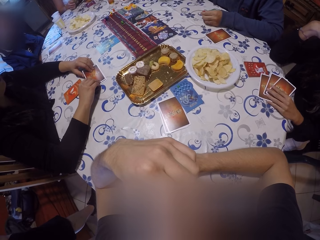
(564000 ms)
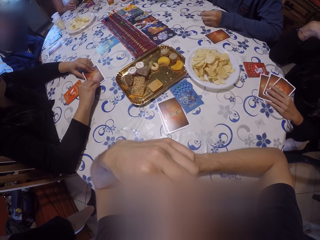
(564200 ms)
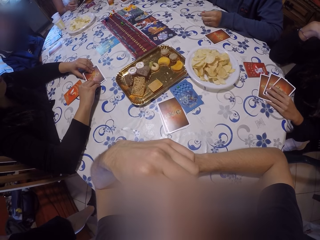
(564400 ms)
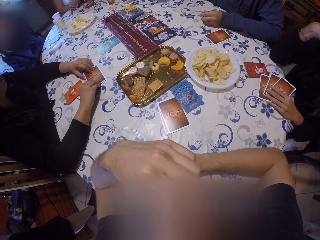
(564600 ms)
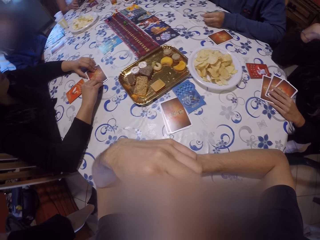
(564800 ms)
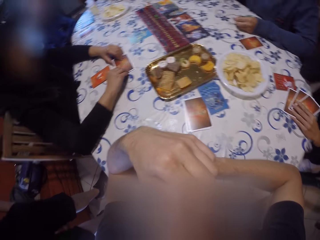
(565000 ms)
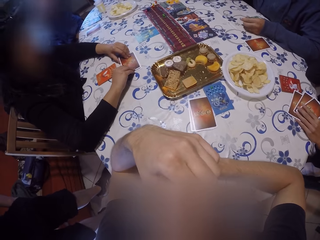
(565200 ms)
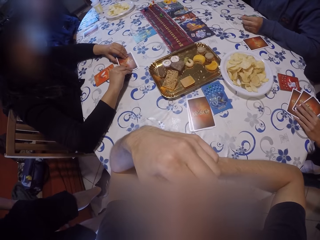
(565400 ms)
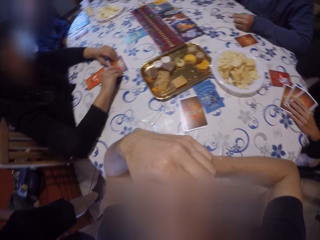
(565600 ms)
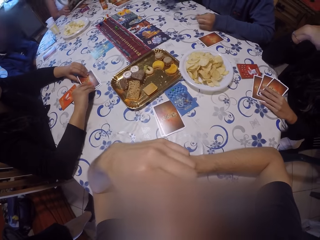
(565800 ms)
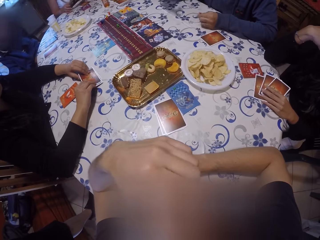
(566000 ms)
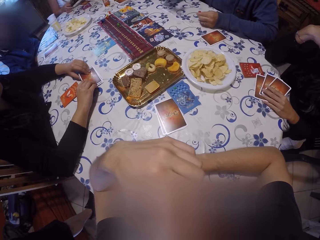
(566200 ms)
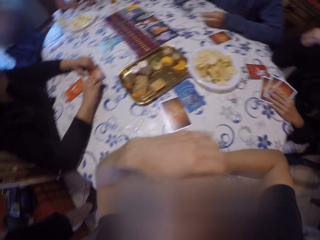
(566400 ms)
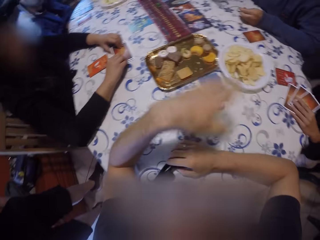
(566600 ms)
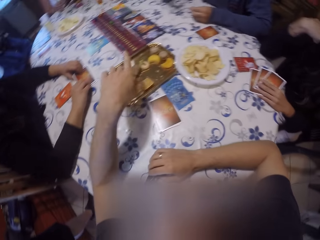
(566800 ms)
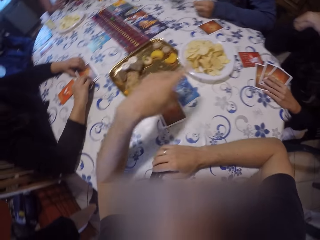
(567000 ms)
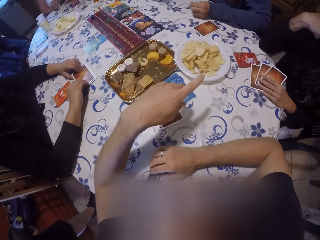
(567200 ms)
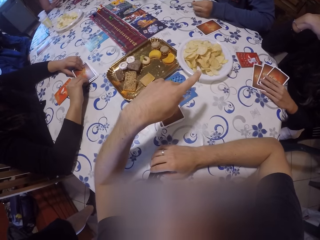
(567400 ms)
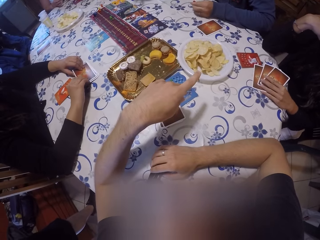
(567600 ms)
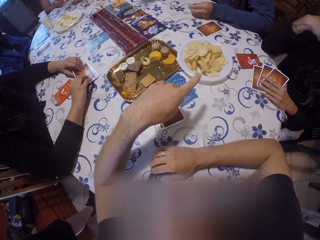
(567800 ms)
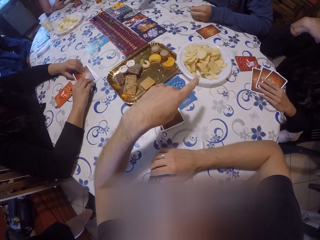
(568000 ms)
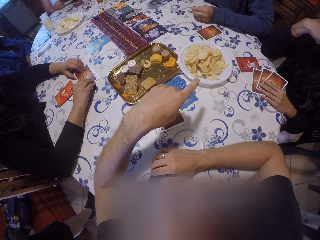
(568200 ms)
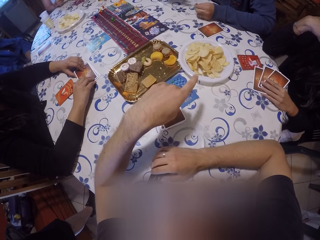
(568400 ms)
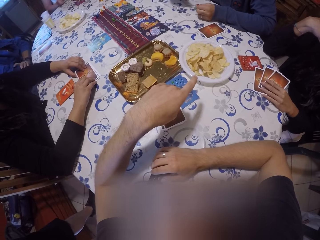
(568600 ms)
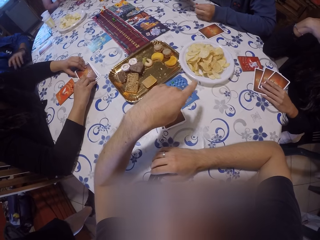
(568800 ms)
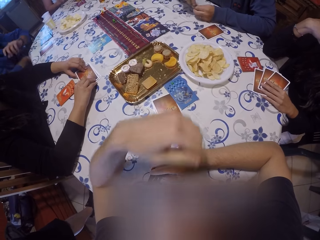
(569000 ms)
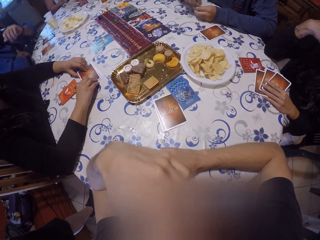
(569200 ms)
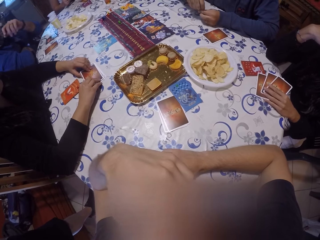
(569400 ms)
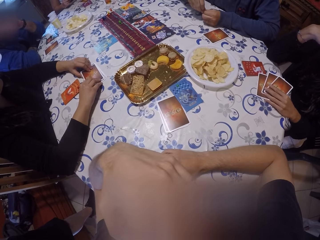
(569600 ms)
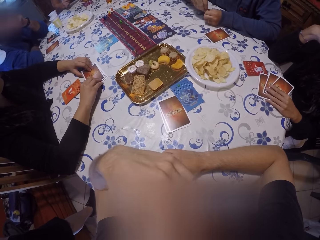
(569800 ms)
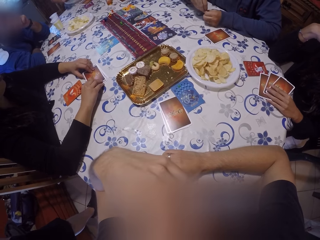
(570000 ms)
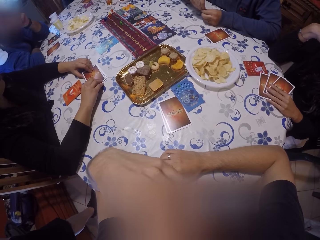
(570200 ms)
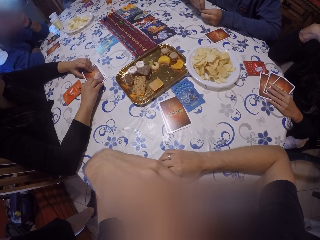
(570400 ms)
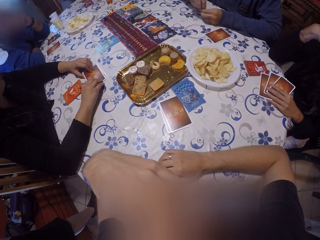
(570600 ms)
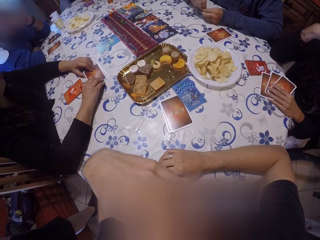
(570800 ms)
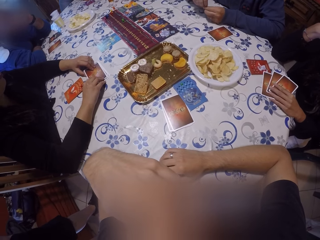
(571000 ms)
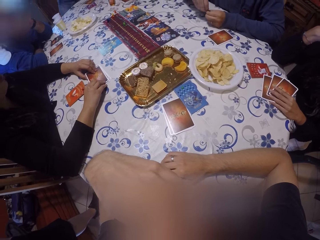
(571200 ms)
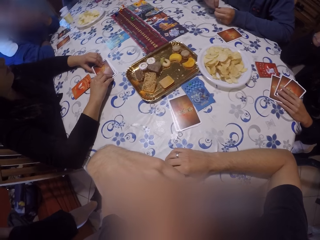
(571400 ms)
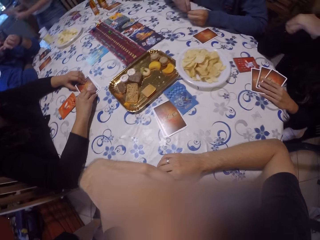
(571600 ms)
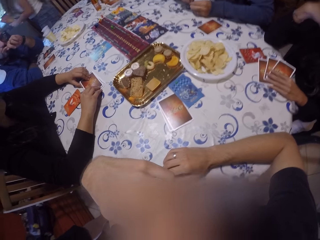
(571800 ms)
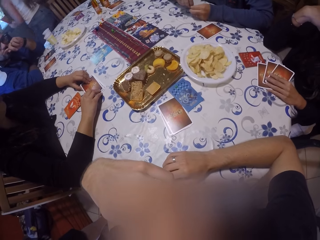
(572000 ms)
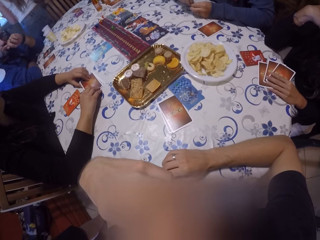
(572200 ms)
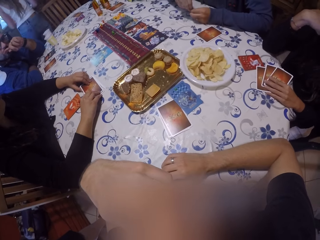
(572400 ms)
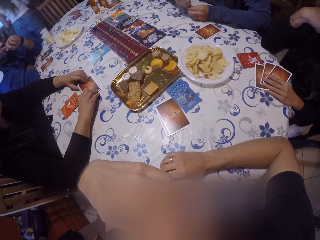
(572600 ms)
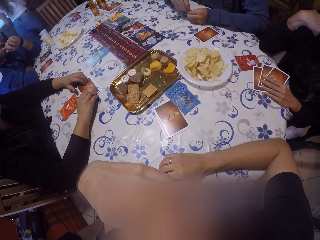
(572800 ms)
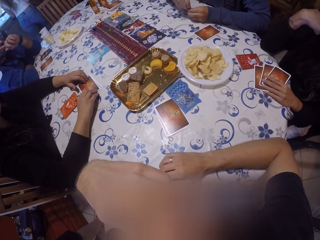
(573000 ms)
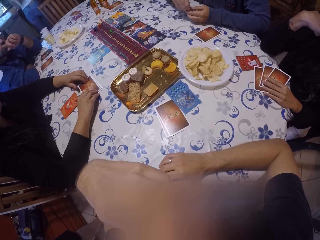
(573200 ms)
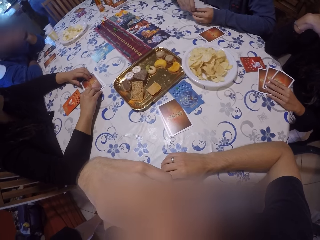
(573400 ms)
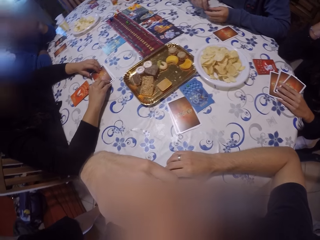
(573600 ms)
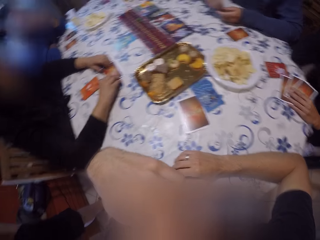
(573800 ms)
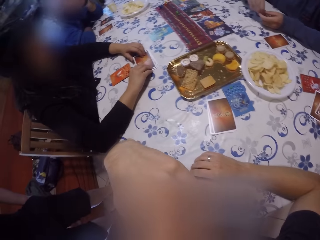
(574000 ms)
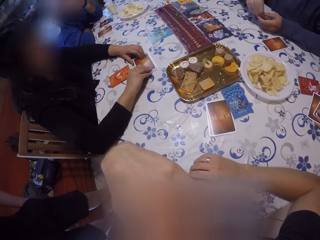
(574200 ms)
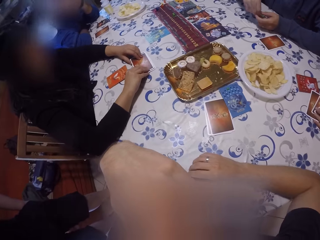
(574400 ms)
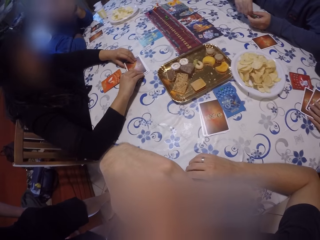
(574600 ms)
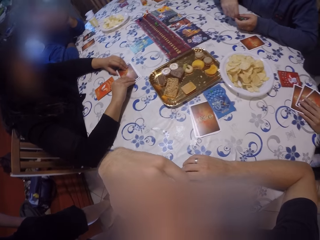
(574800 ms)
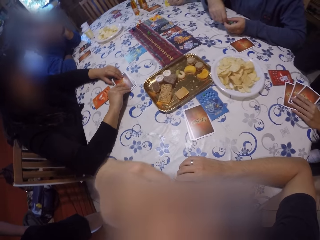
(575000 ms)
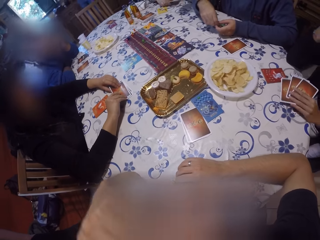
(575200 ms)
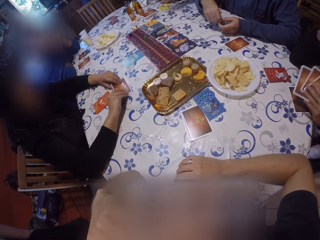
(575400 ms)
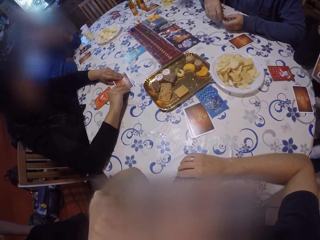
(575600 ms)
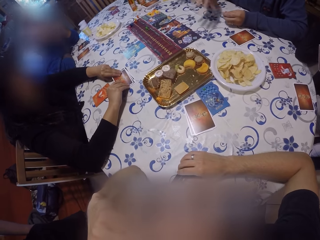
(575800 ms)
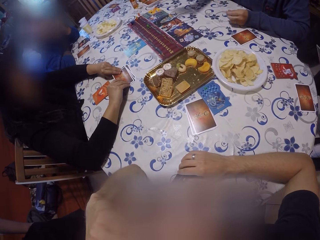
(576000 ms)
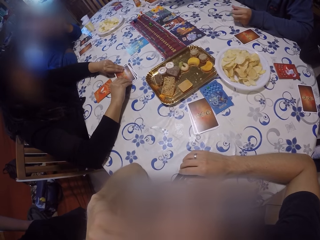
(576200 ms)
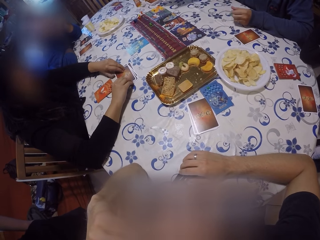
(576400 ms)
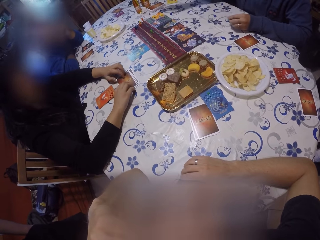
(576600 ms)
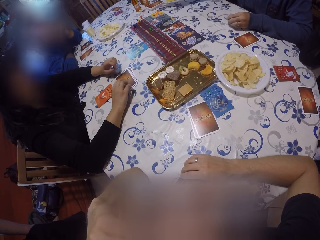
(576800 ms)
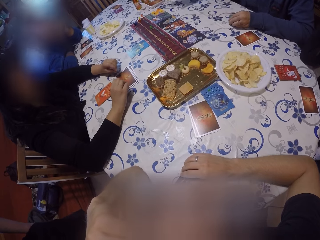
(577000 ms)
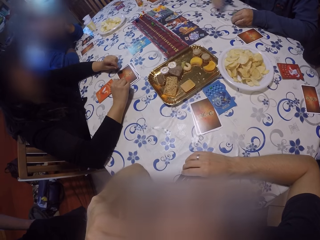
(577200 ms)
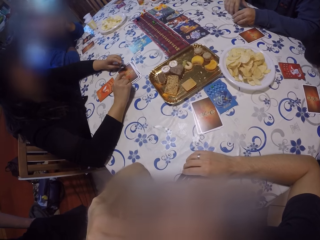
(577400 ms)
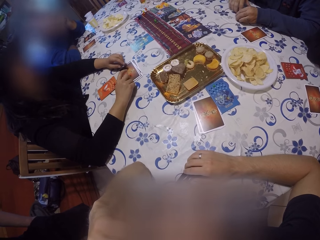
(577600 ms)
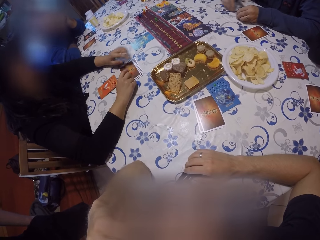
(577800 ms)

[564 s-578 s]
The camera wearer stares at the table. They gesture at a man. They interact with a group of people on the table. Another man leans on the table. A woman stands and walks forward. The camera wearer looks at another woman. Another woman picks cards from the table.

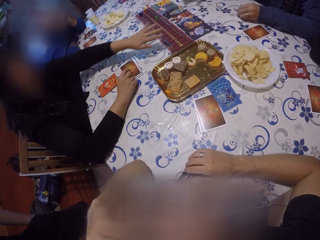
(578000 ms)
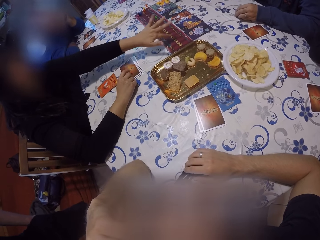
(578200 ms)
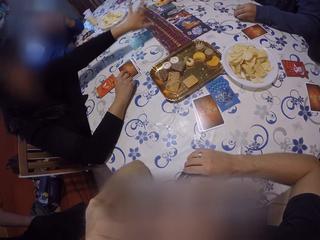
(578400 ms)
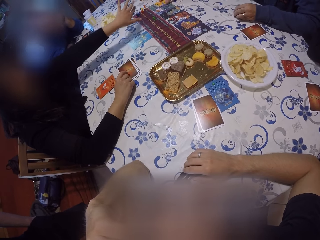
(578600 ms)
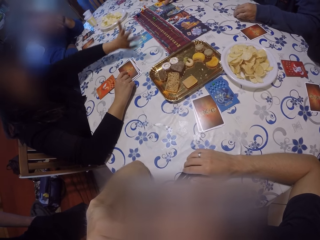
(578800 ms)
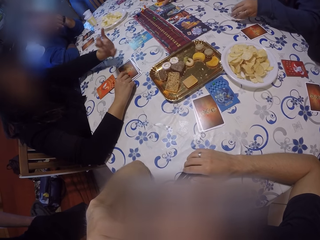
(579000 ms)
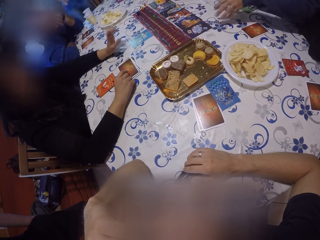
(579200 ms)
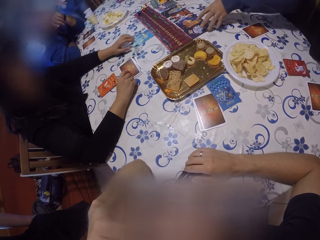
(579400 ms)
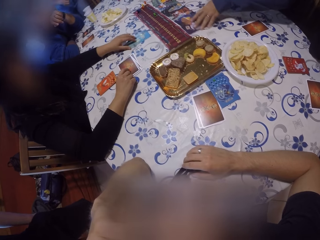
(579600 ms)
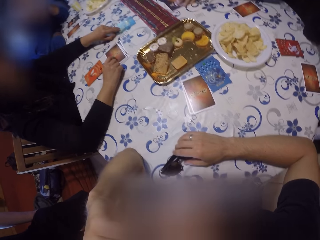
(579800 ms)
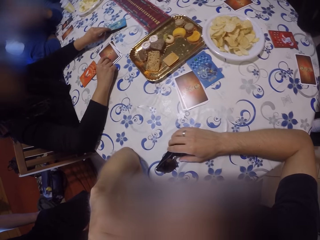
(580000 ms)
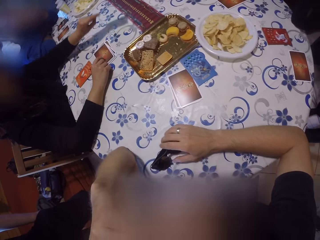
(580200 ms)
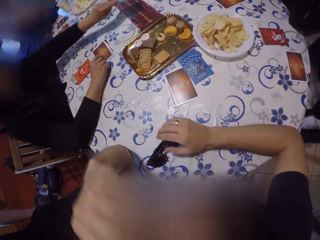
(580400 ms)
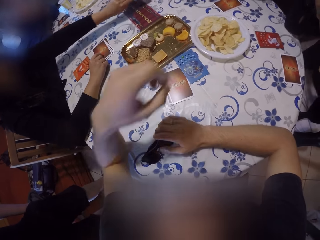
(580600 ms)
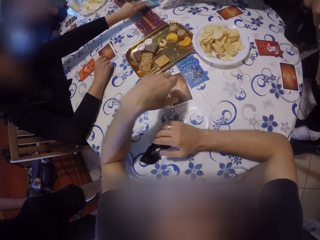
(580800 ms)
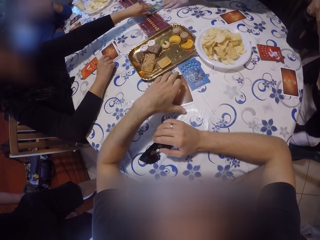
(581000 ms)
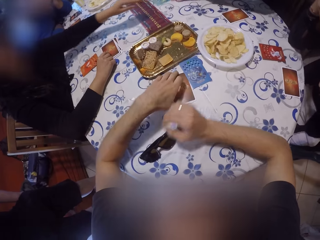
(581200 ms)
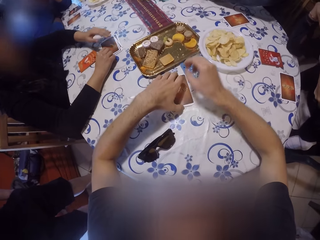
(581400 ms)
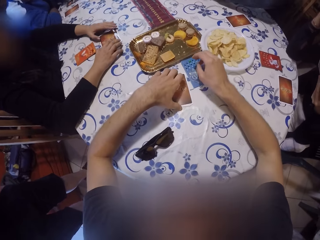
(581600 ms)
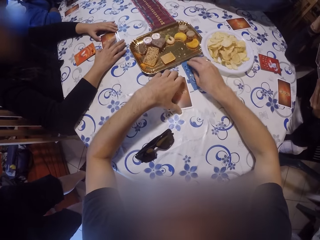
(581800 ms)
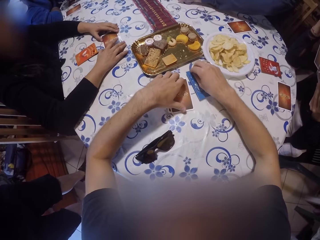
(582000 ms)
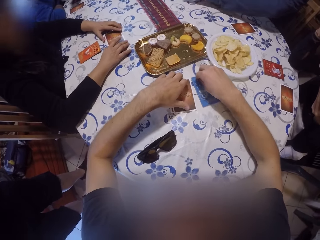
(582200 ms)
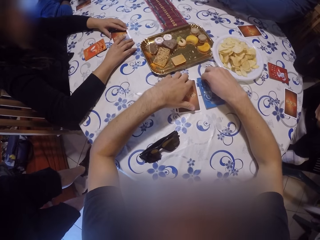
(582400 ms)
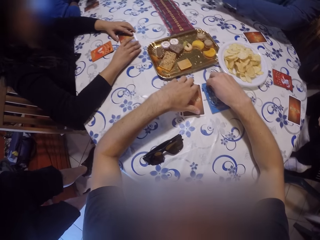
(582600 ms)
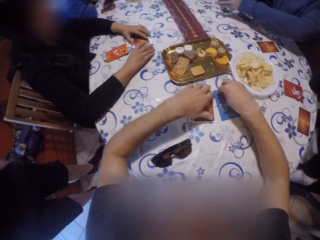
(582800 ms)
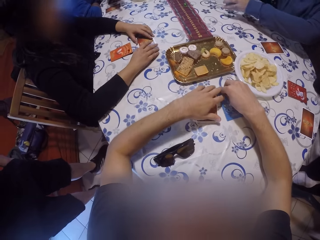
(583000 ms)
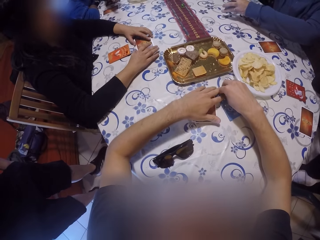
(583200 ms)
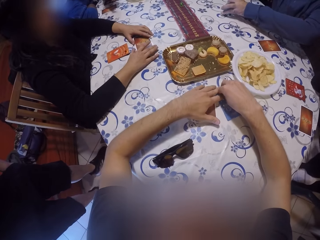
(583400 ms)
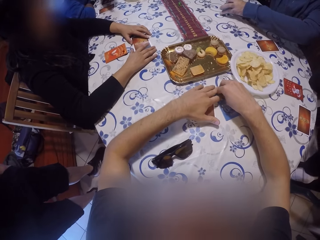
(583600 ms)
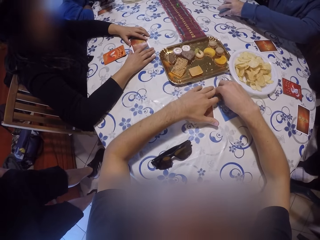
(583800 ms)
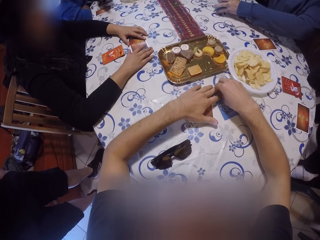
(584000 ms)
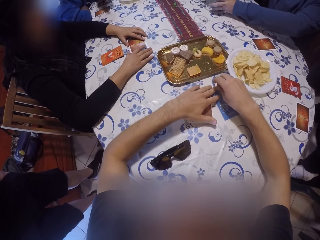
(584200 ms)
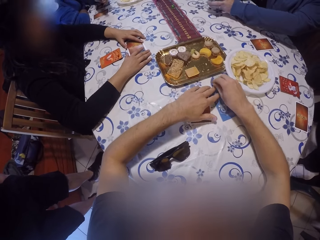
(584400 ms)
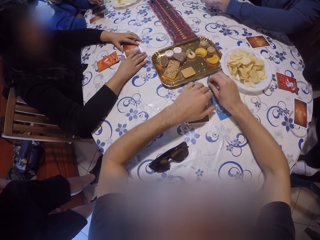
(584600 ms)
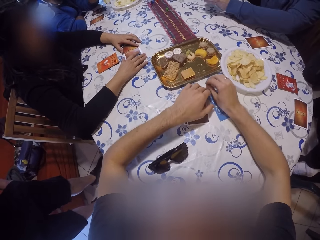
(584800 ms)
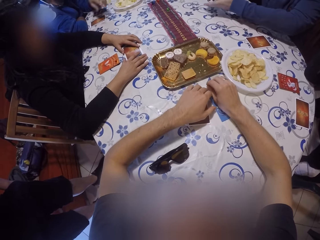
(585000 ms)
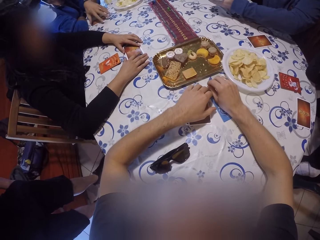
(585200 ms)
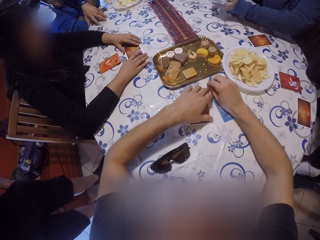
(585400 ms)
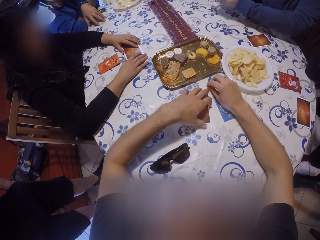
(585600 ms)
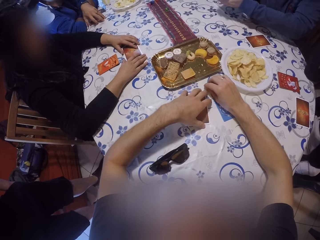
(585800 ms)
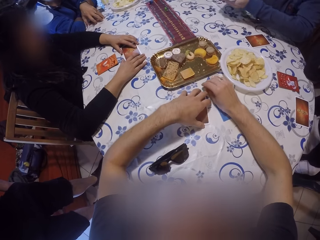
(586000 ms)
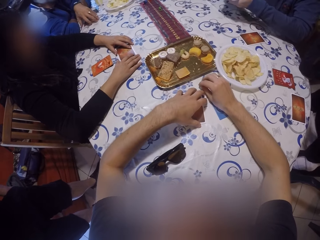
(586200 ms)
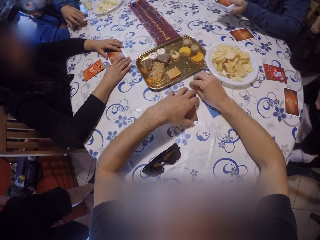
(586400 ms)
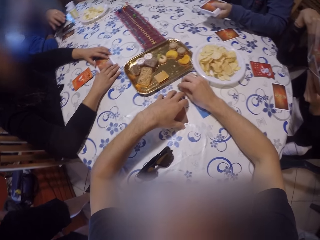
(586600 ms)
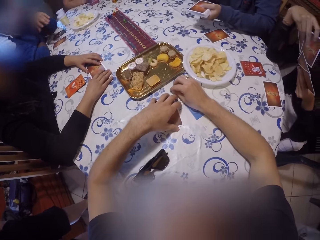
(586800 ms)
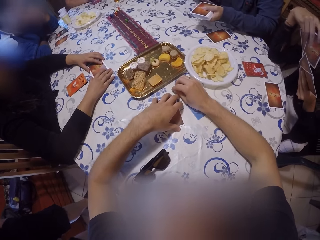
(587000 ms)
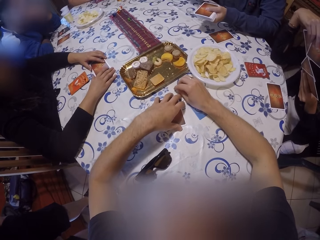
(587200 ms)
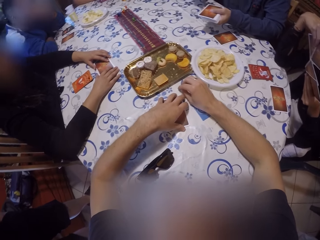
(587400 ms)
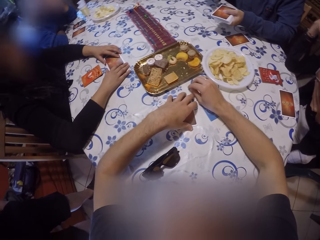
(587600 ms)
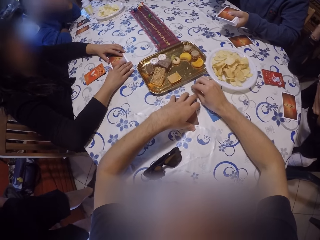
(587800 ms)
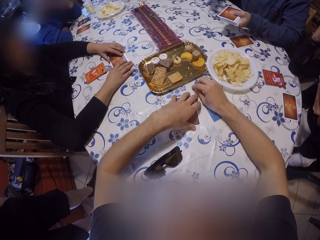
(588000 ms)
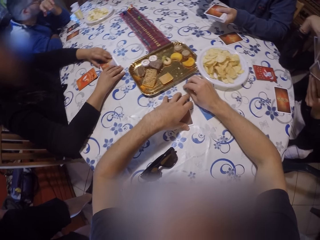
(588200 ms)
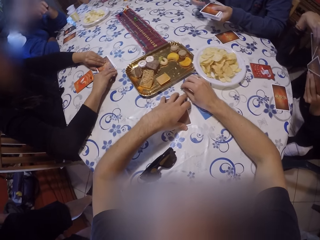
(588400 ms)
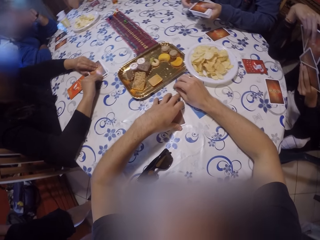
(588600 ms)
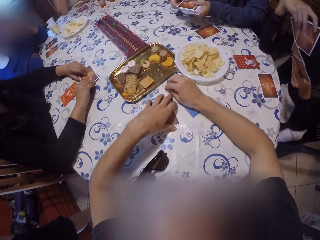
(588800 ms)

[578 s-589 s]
A woman stretches her left hand towards the cards on a table. A man moves the cards on the table. The camera wearer reaches for the cards on the table with his left hand. He holds the cards on the table. He touches the cards on the table with his right hand. Another man holds the cards on the table. Another woman checks her cards. The camera wearer looks around the table.
